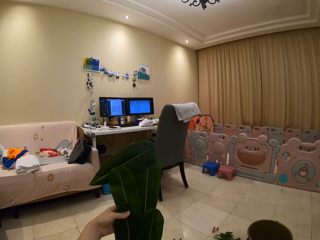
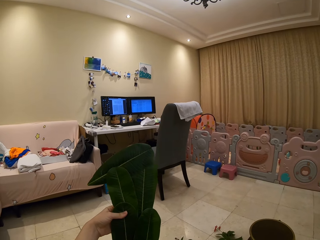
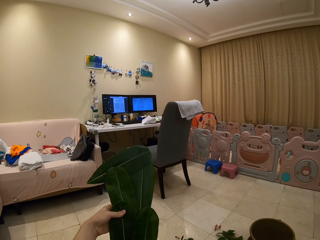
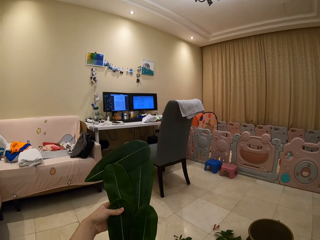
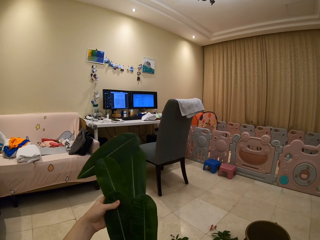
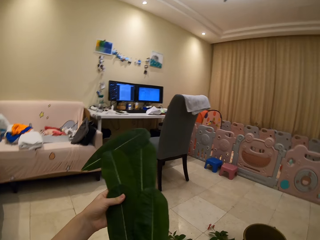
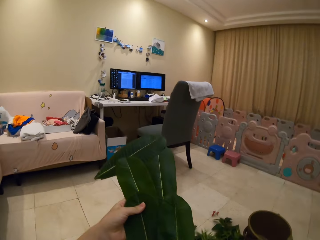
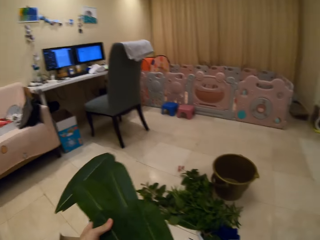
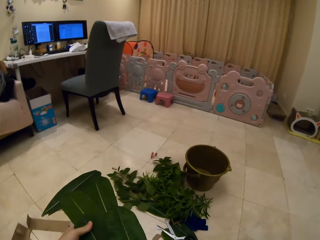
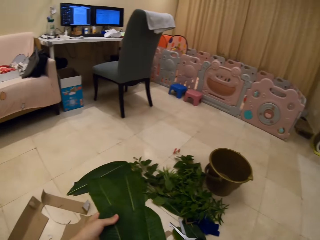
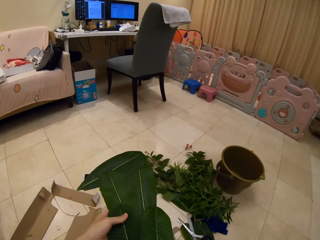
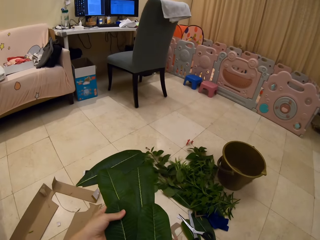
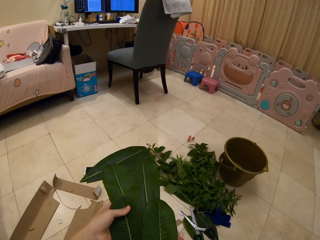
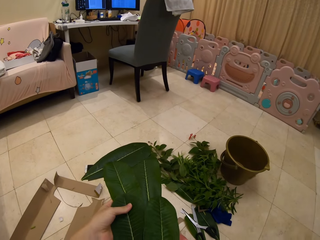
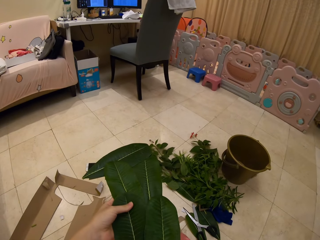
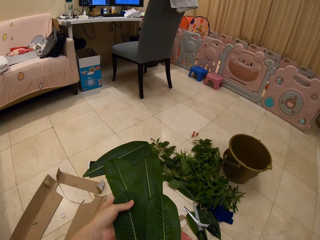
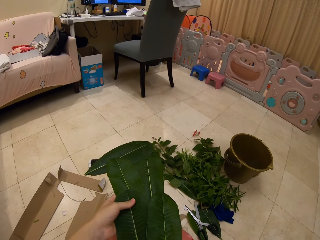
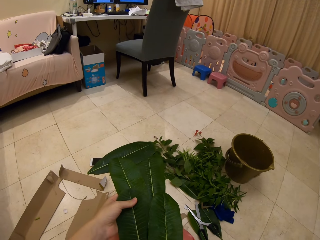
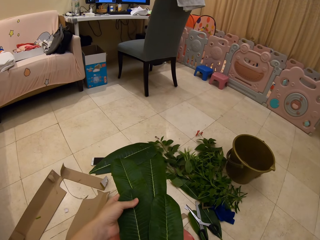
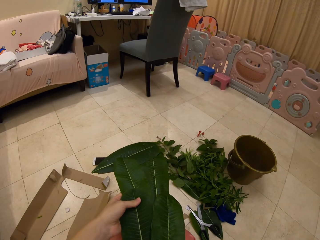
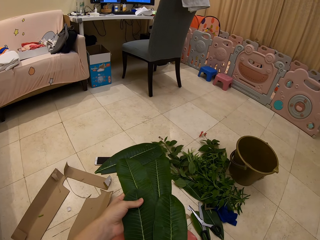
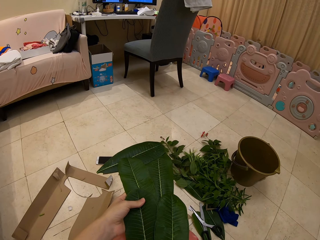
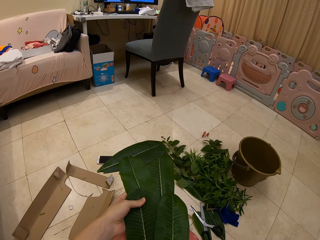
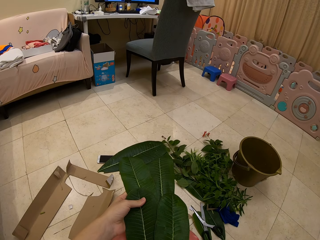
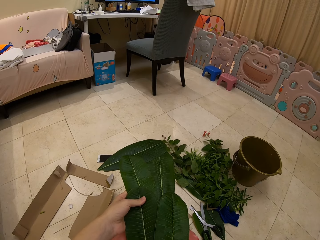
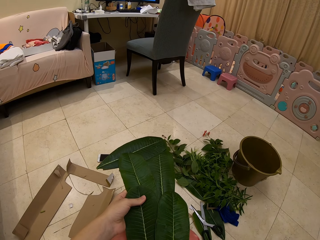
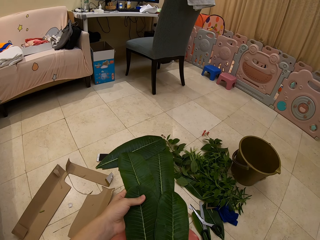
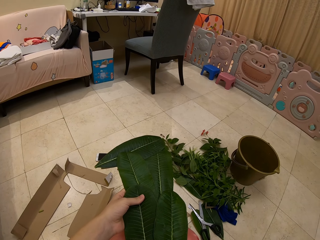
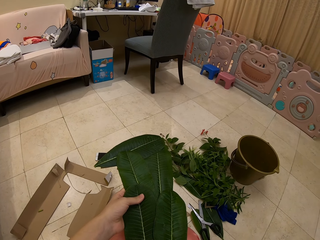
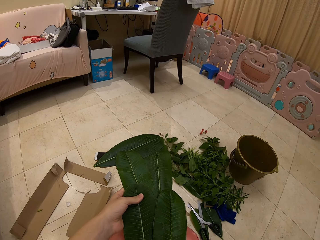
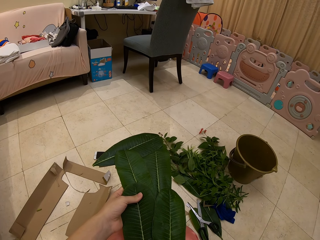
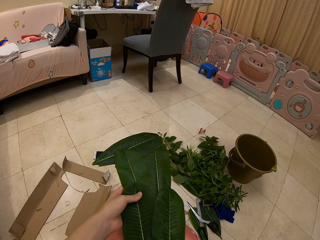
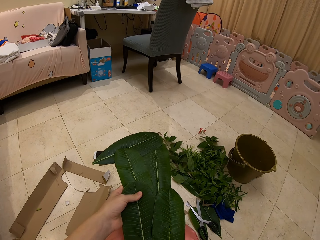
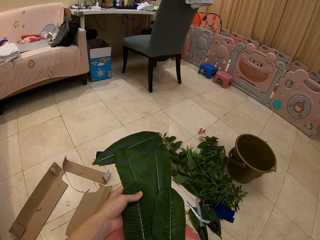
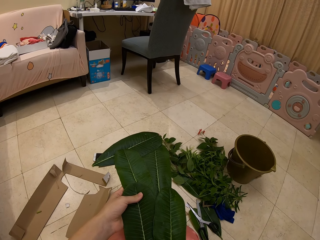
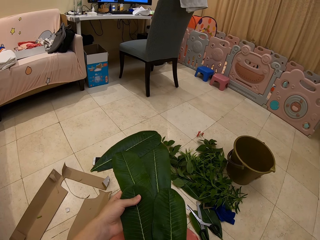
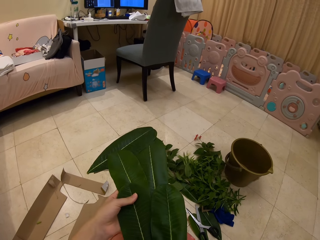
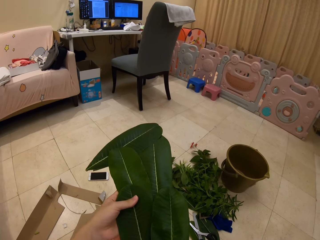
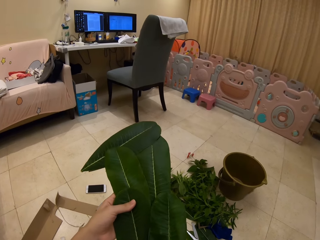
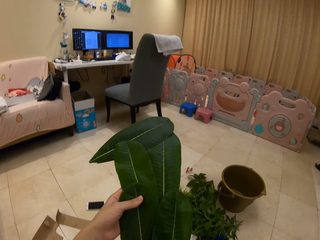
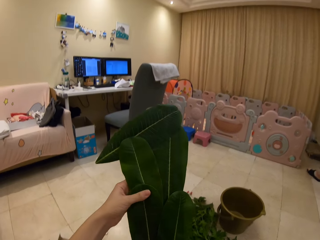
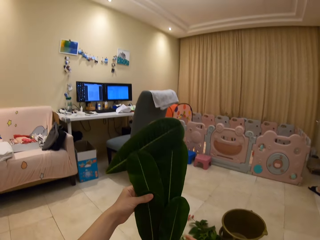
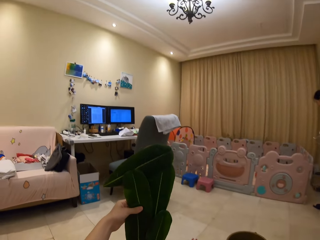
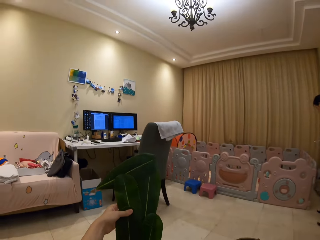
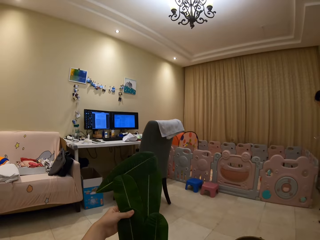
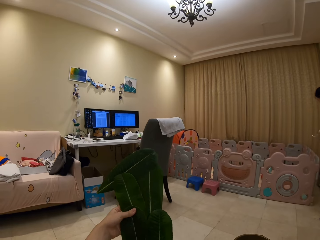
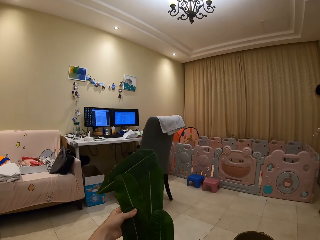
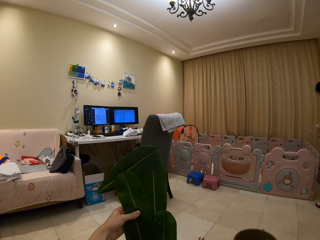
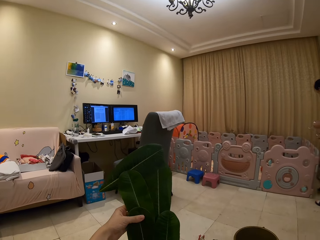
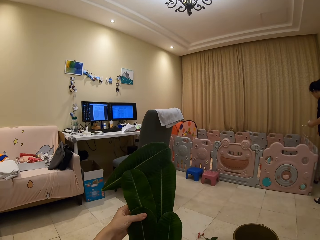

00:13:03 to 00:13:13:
The camera wearer lowers the bunch down.

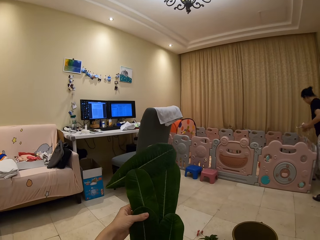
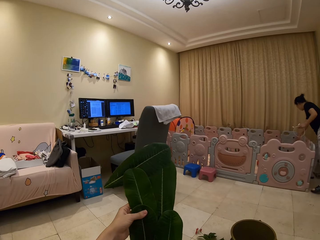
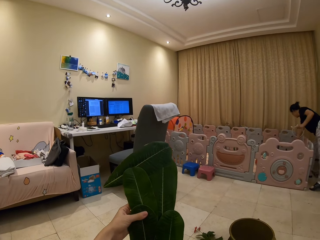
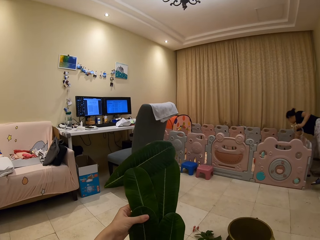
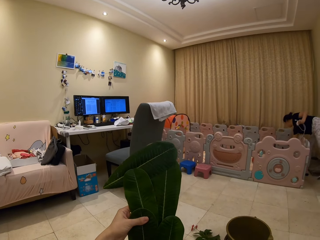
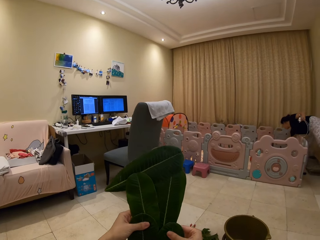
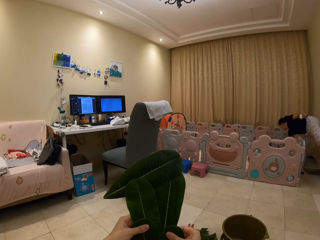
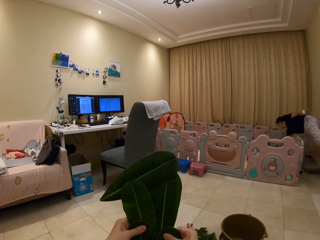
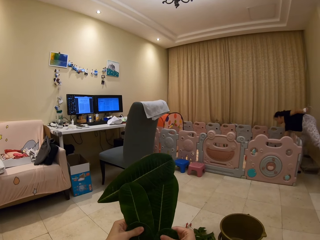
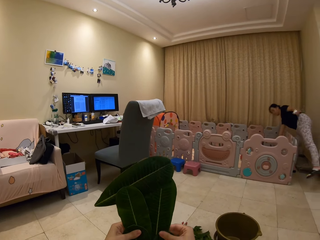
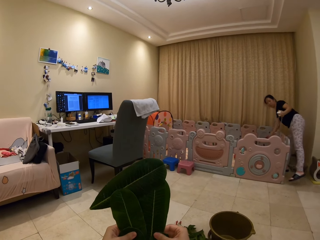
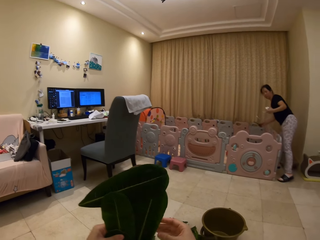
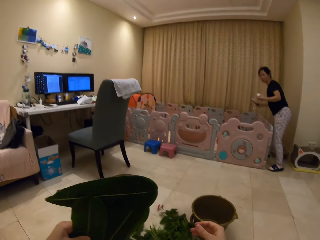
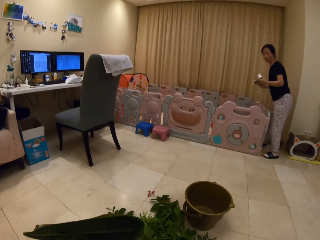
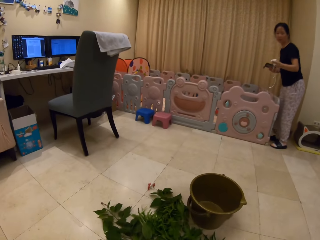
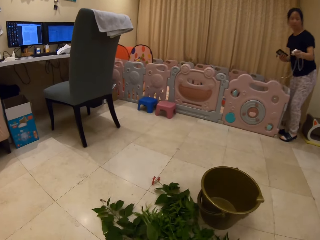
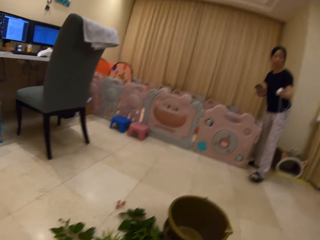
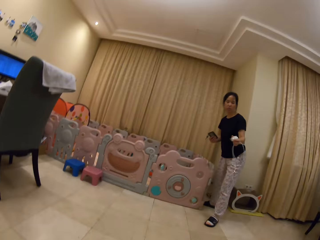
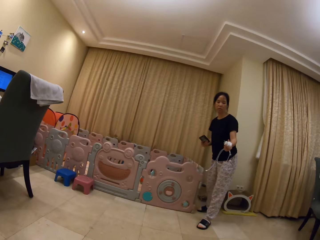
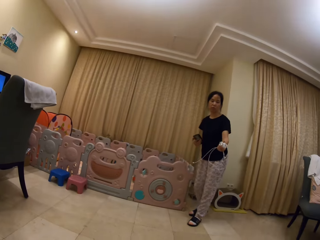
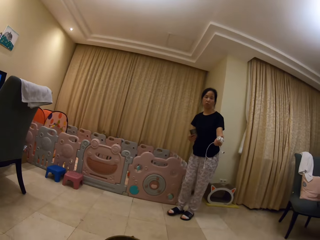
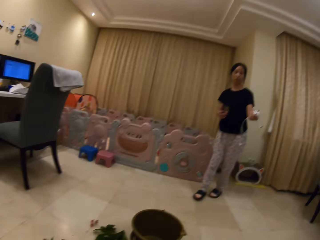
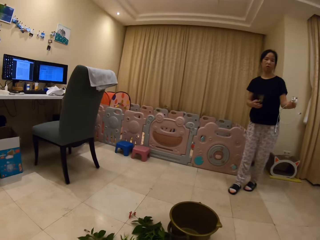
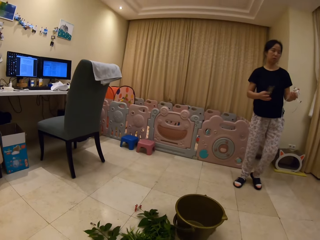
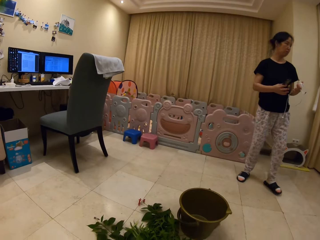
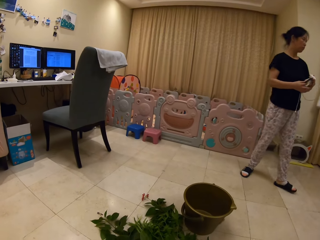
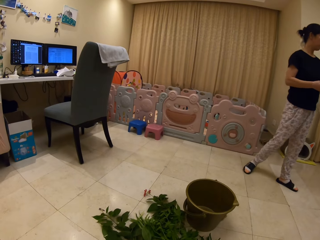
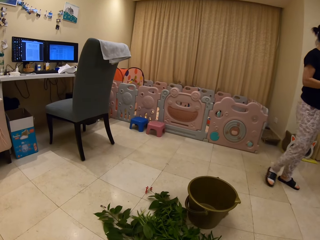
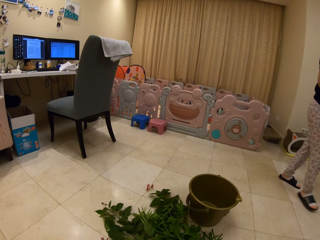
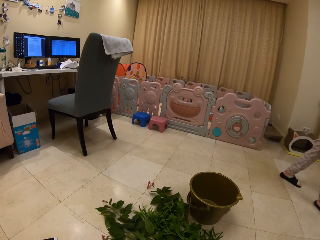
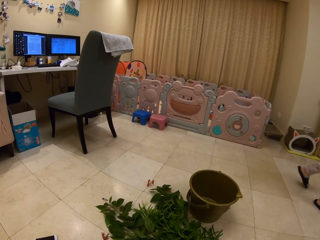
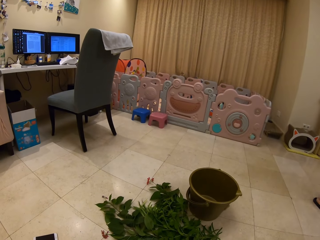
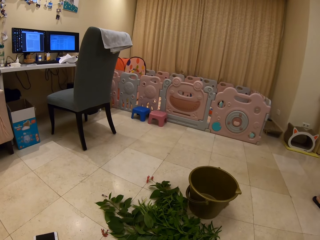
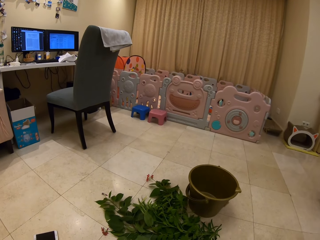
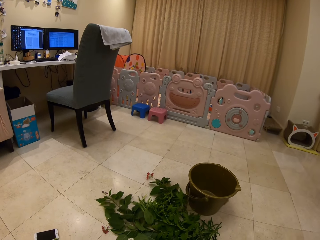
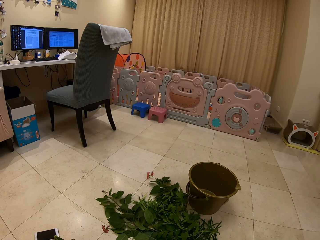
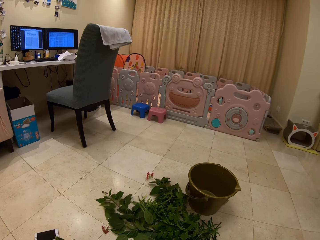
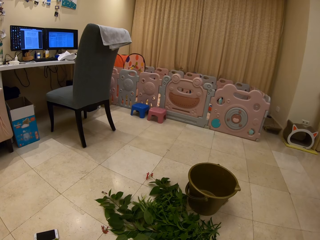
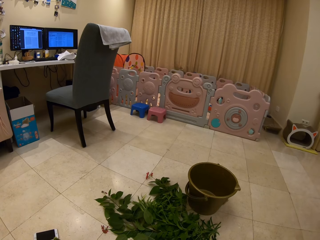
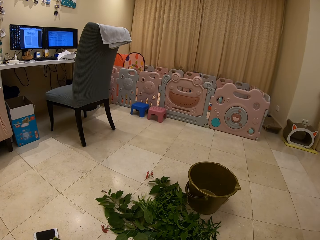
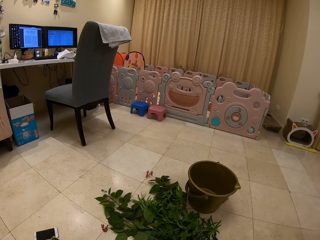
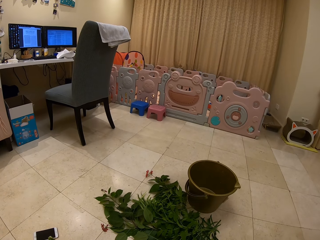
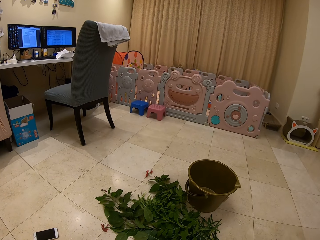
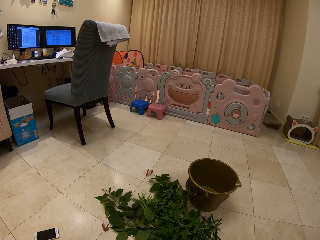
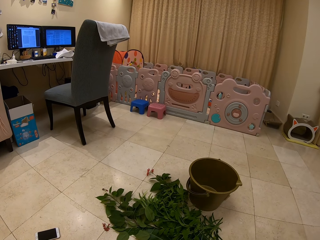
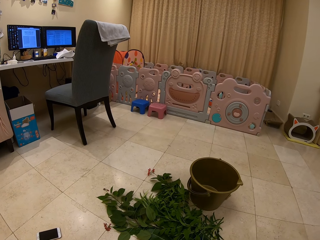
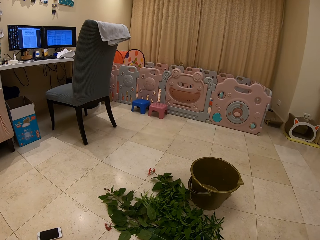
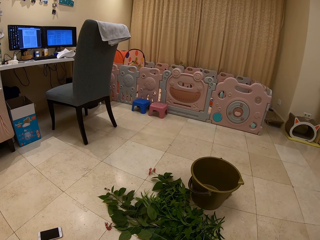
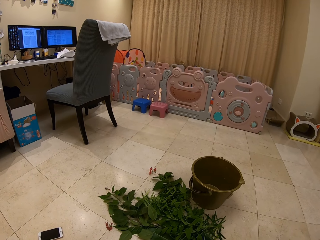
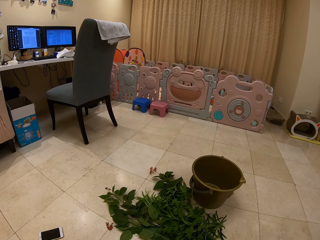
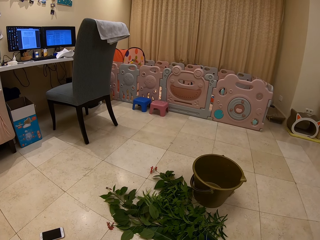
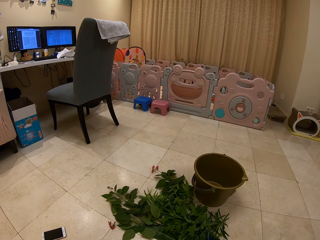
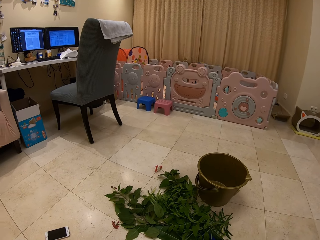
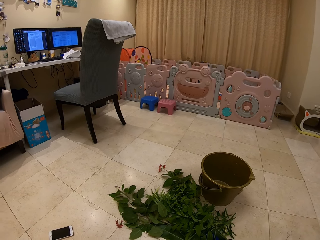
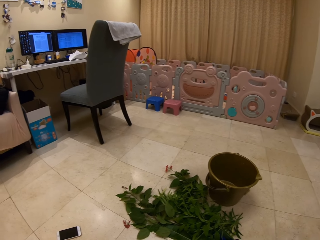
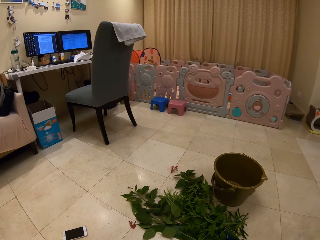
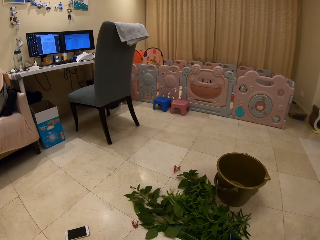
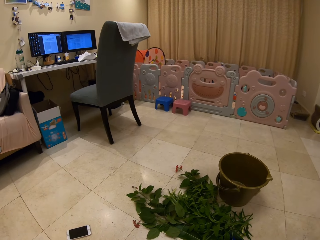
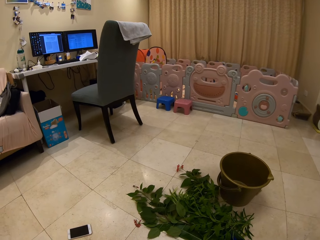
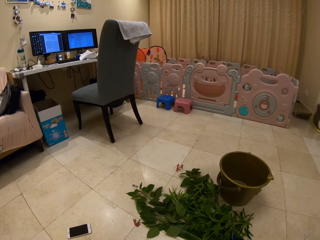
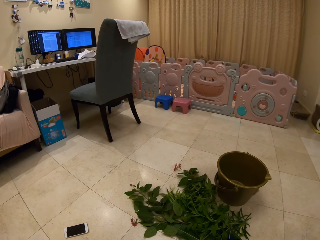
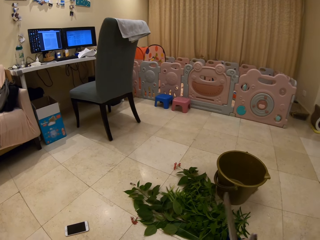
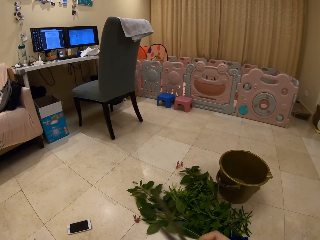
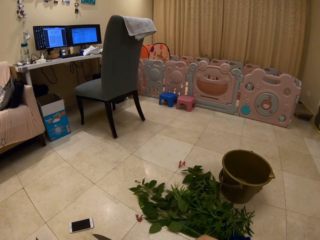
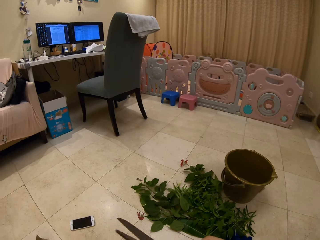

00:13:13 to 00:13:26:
The camera wearer lowers the bunch up and down. A person walks into the room. The camera wearer looks at the person and speaks to the person. The person picks up a phone and walks out of the room.
